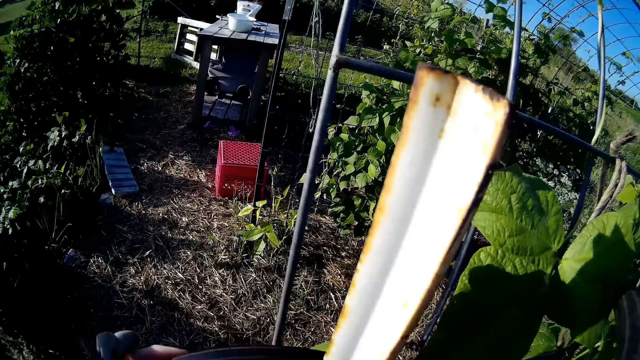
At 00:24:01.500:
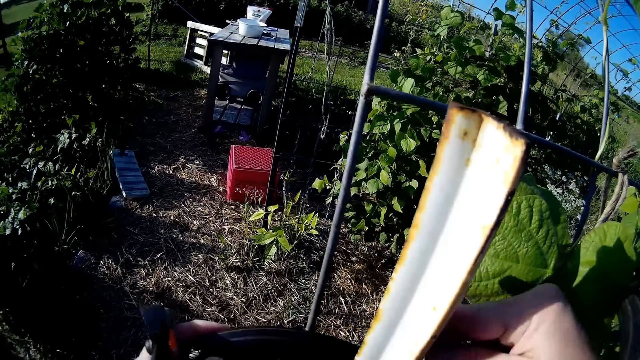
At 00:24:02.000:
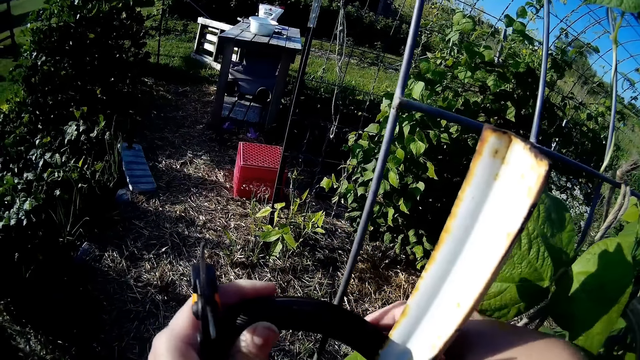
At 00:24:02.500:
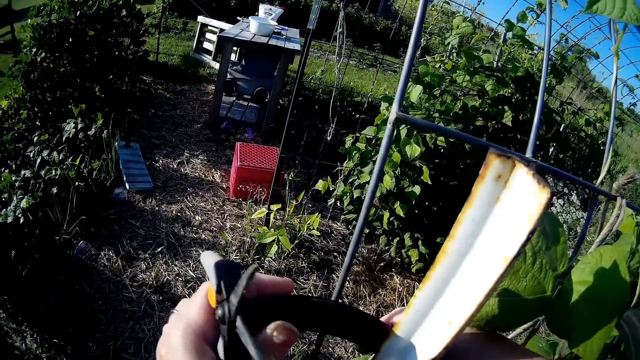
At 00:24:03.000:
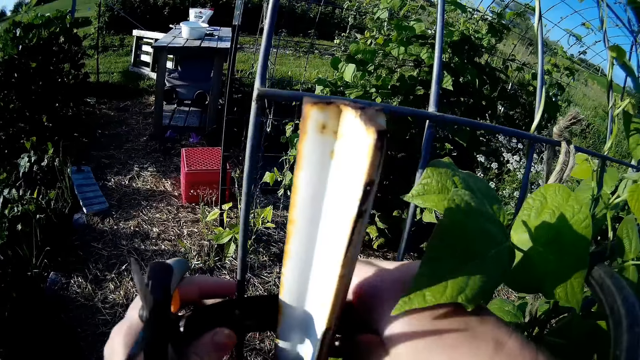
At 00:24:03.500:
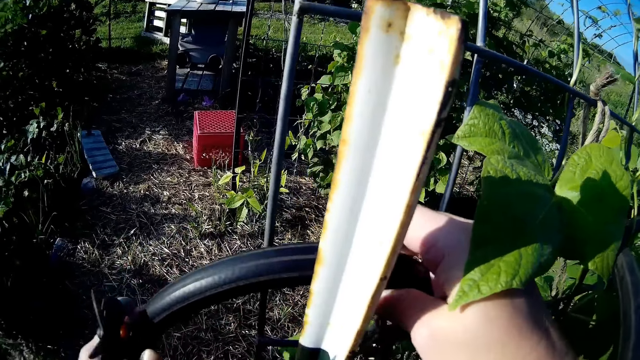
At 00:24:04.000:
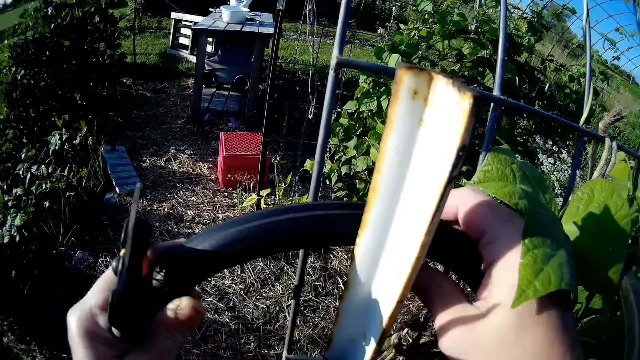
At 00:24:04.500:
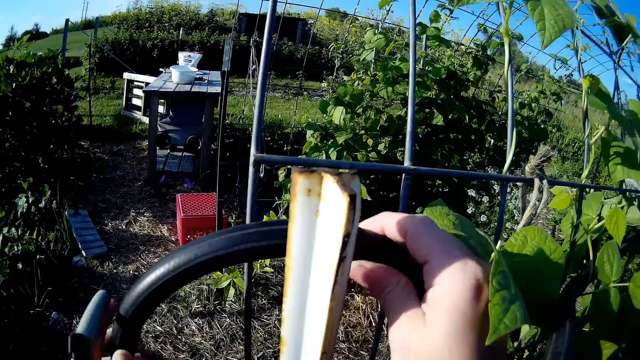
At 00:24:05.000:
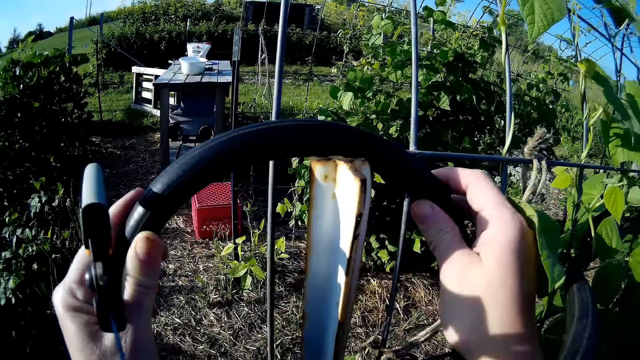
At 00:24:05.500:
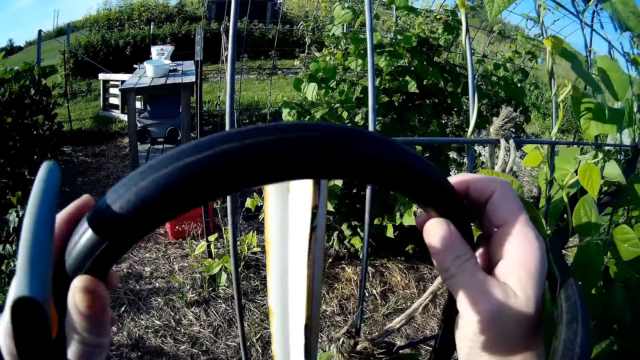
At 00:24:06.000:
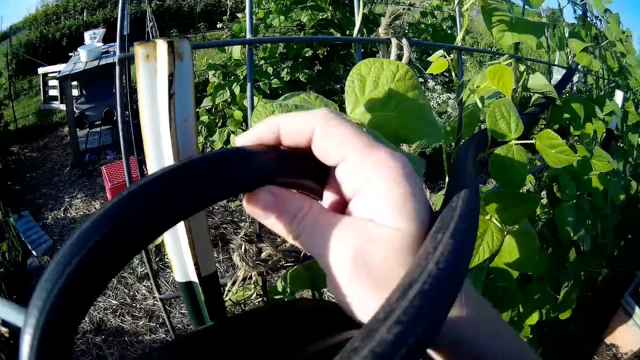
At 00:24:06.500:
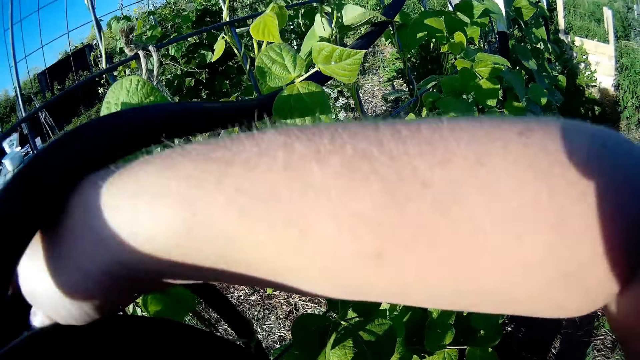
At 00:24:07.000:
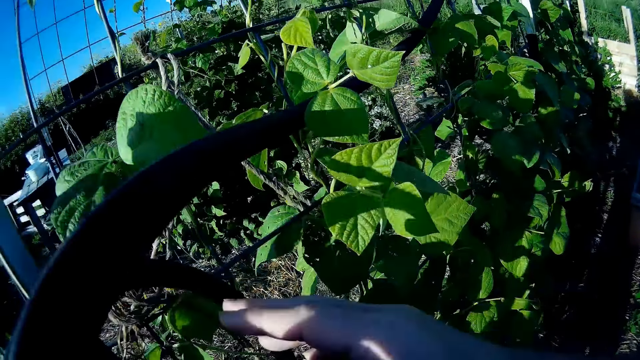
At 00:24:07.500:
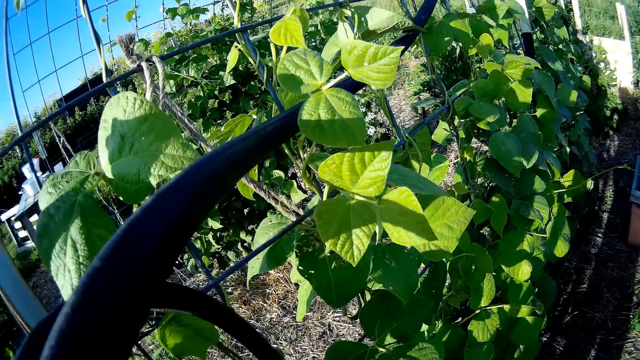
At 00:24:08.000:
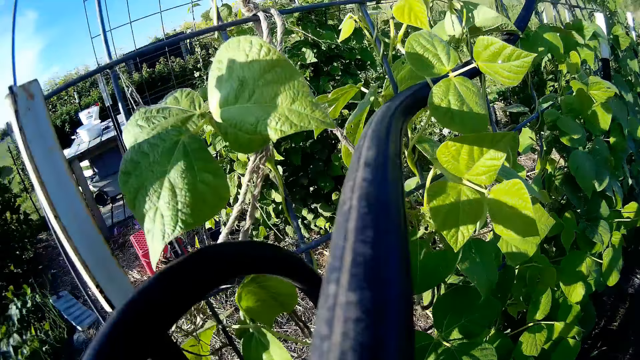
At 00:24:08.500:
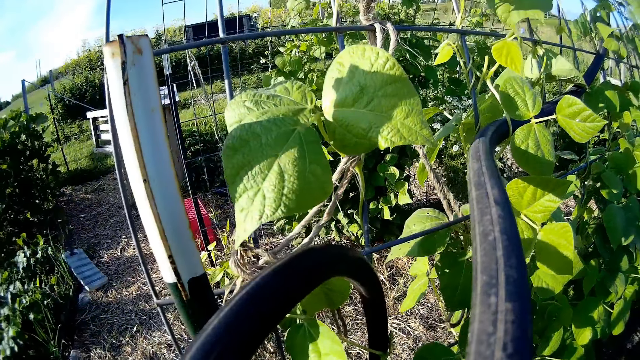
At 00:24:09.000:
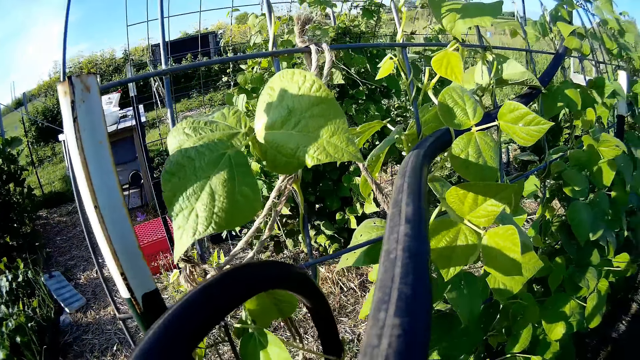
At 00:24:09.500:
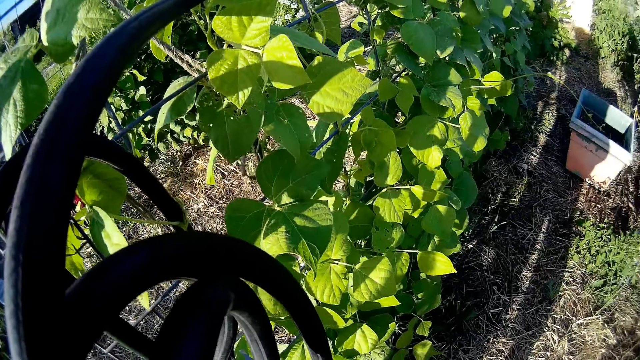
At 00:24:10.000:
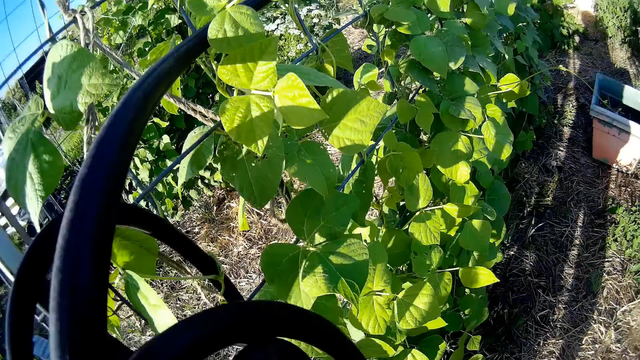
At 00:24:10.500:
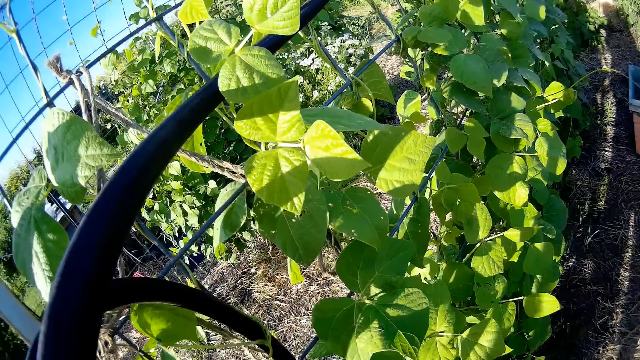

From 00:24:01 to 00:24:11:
The camera wearer hangs the hose pipe on the wire.

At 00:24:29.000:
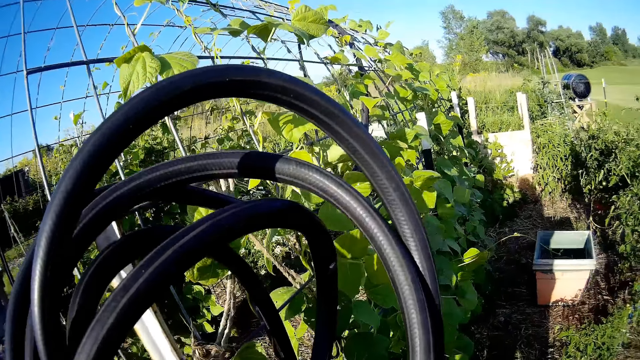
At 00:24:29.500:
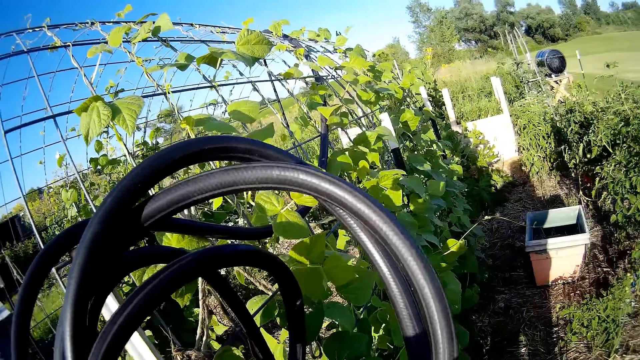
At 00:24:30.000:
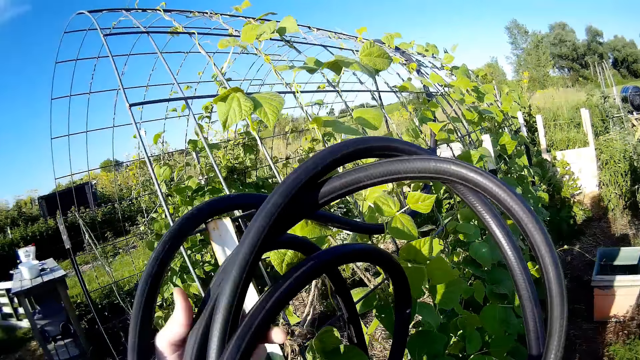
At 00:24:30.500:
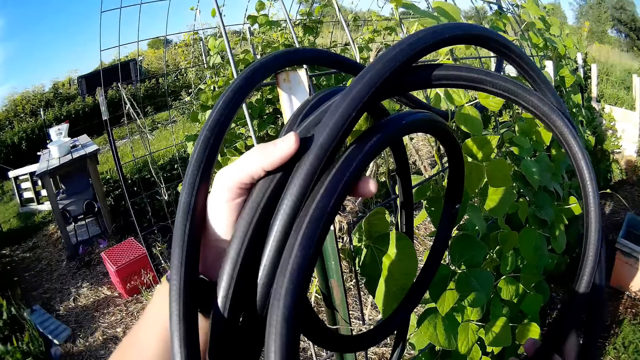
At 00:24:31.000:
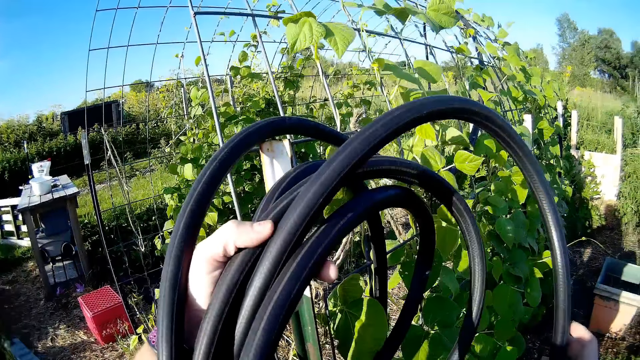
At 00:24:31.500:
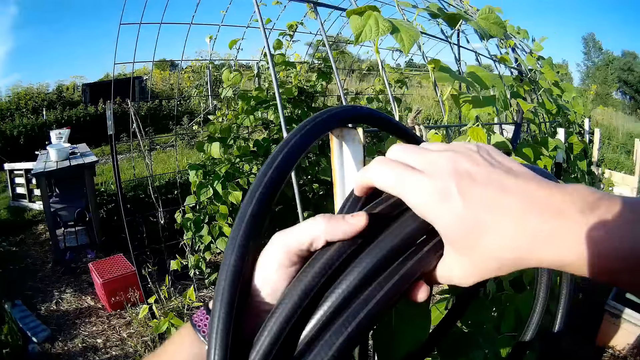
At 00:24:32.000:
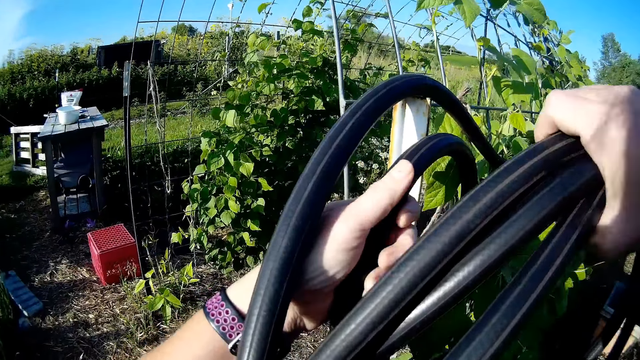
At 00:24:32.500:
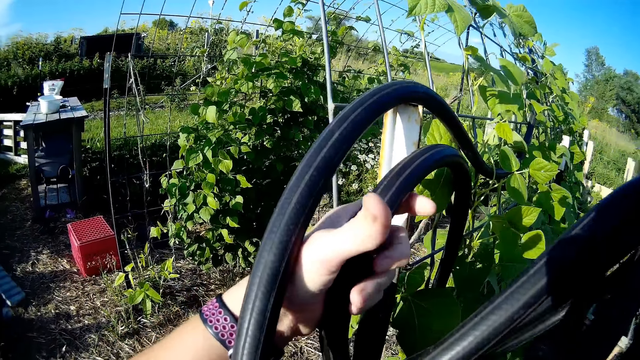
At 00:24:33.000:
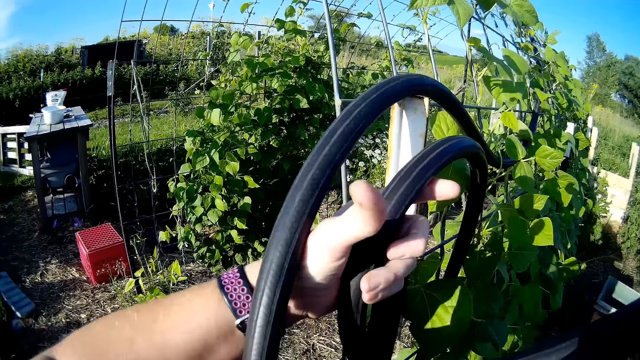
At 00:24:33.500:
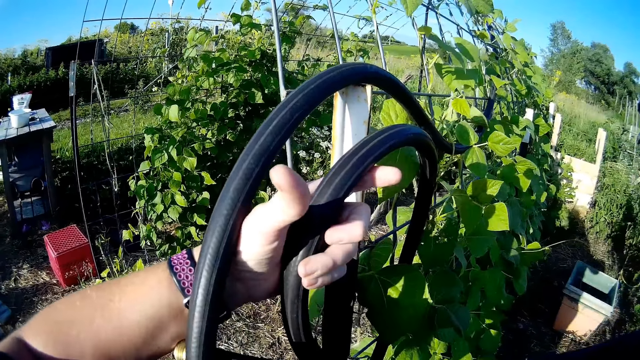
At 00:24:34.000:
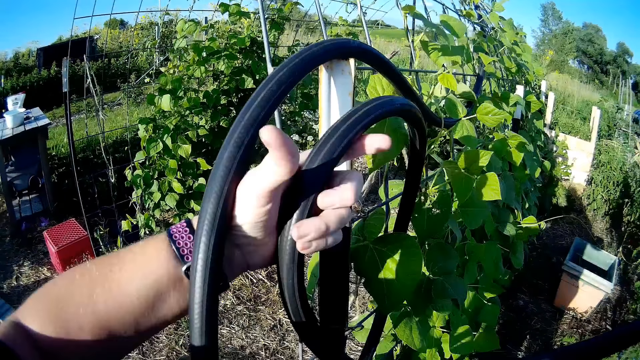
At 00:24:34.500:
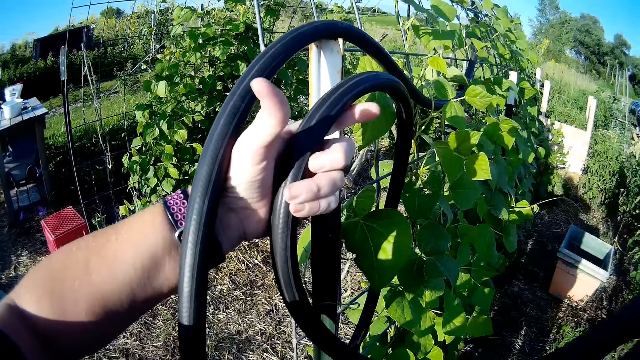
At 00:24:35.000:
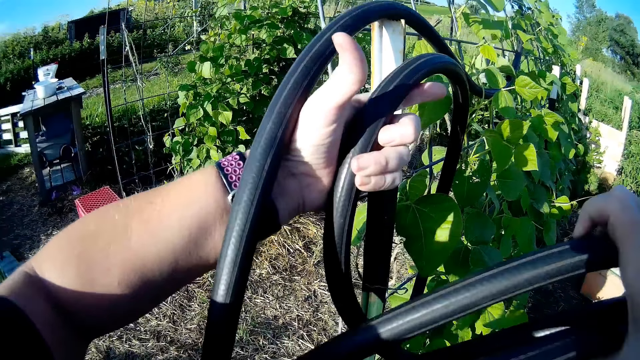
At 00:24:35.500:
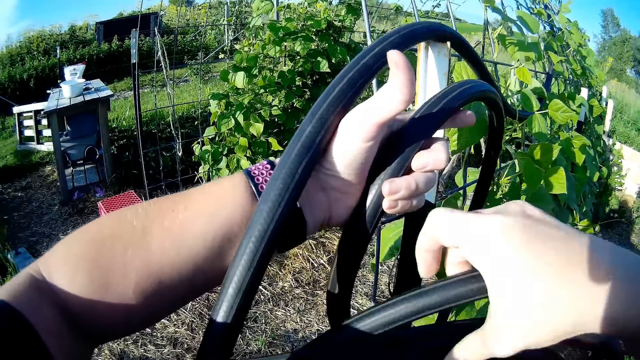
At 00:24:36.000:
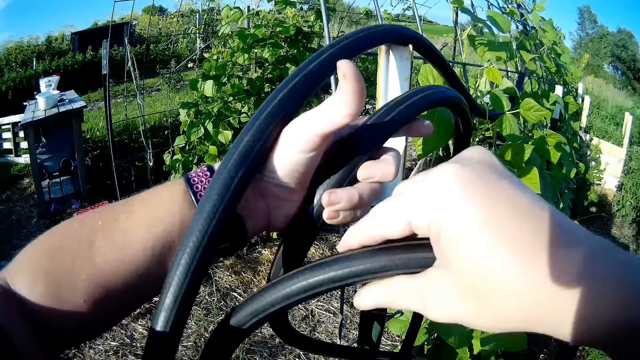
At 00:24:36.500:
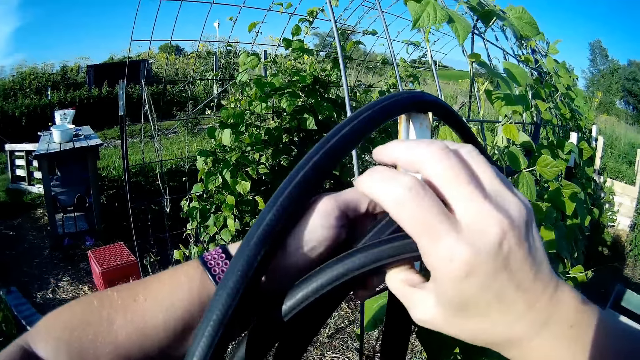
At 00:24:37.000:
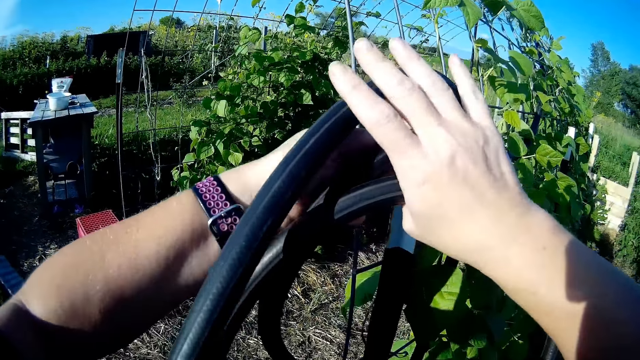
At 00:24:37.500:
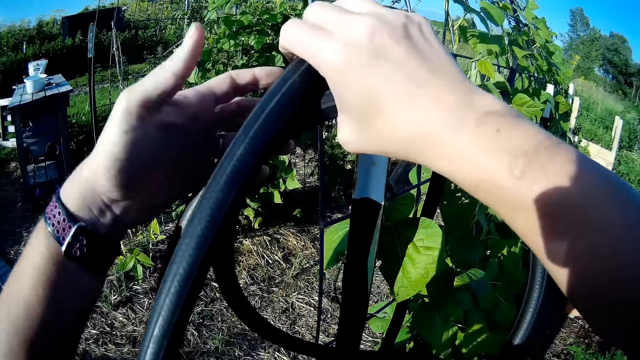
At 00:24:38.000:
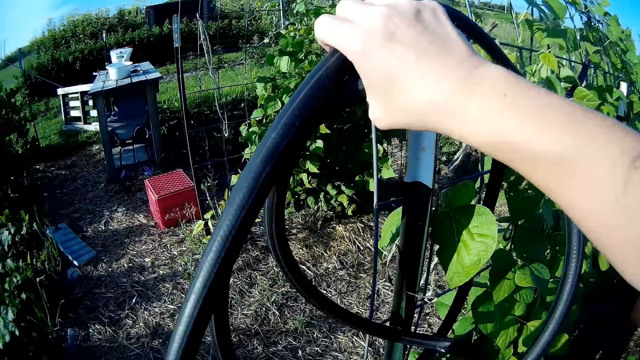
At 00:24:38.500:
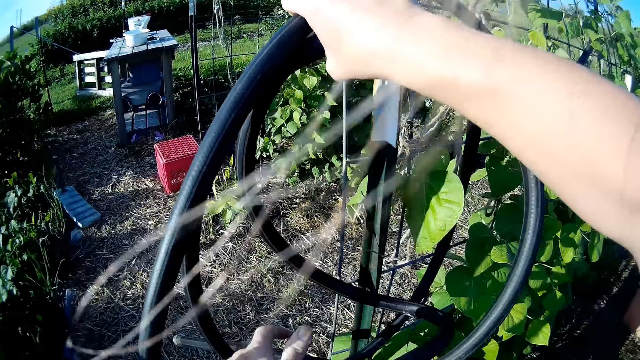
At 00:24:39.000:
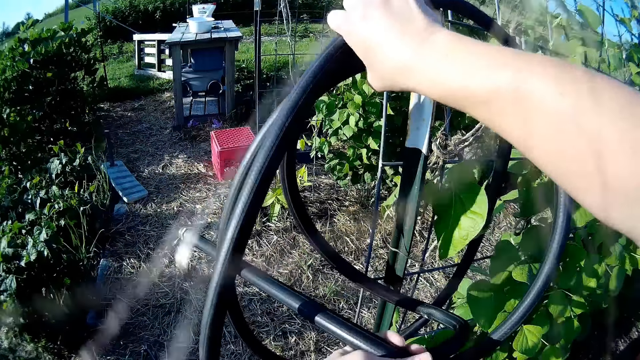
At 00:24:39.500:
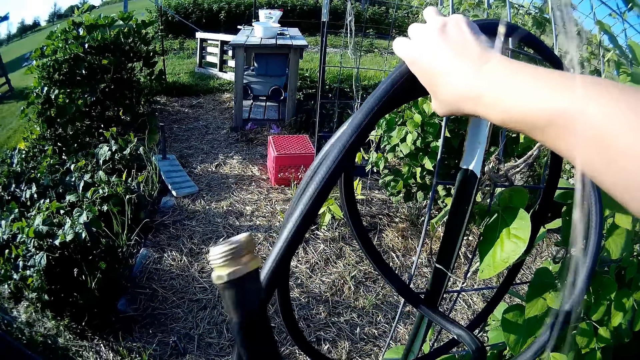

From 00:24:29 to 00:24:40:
The camera wearer stares at the hose pipe.
